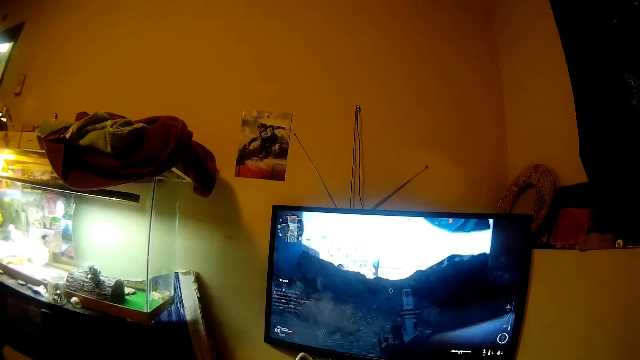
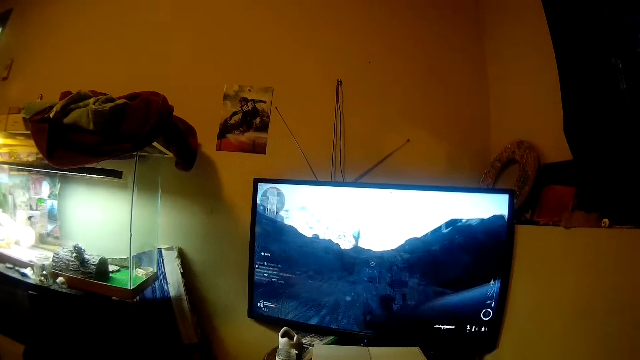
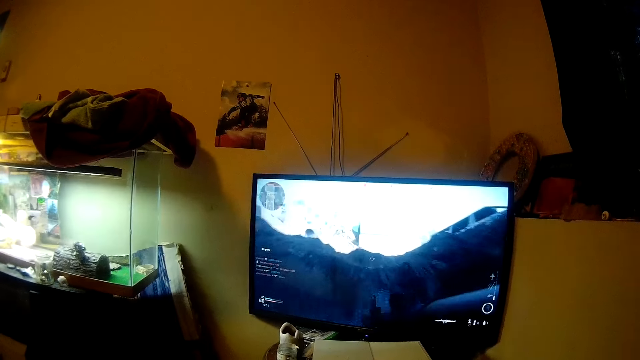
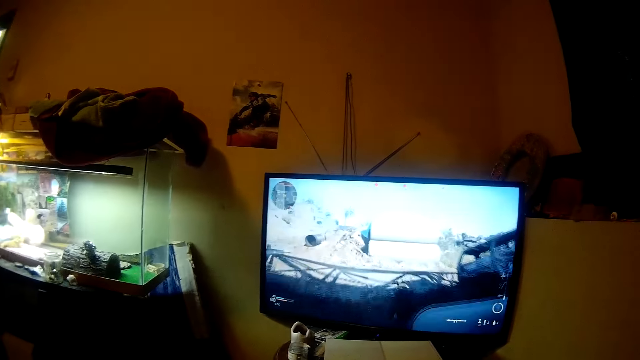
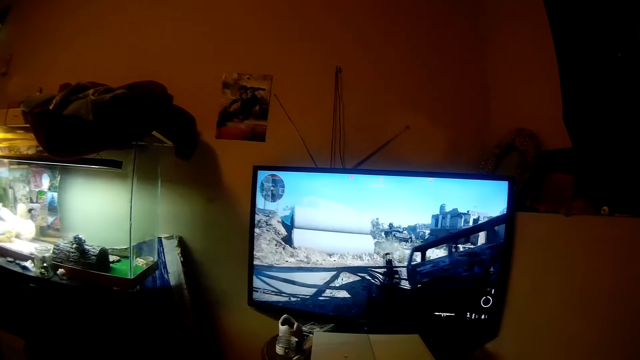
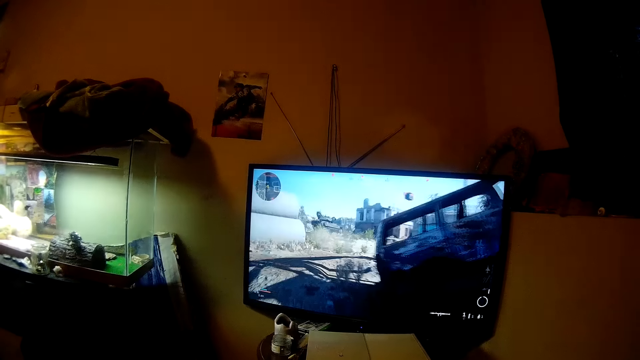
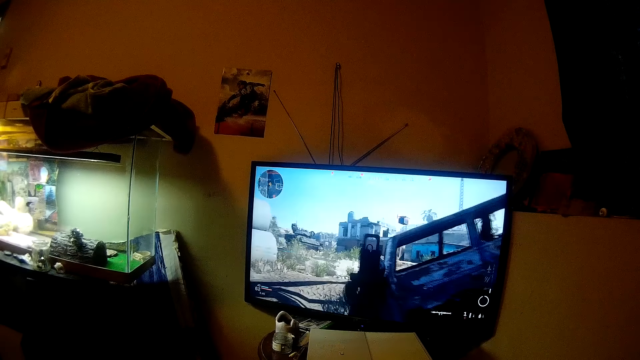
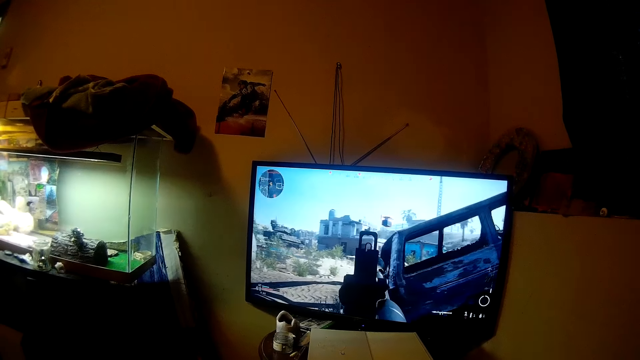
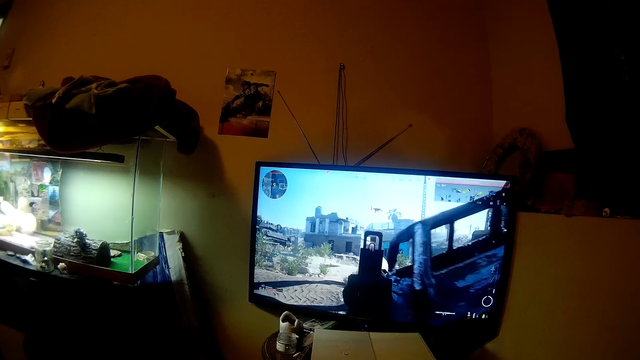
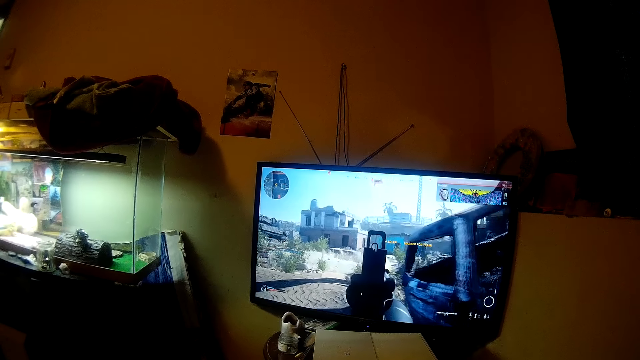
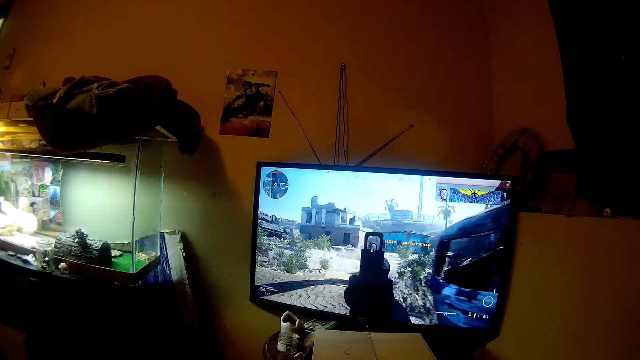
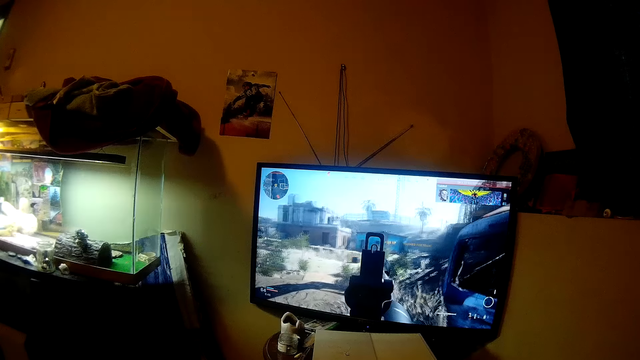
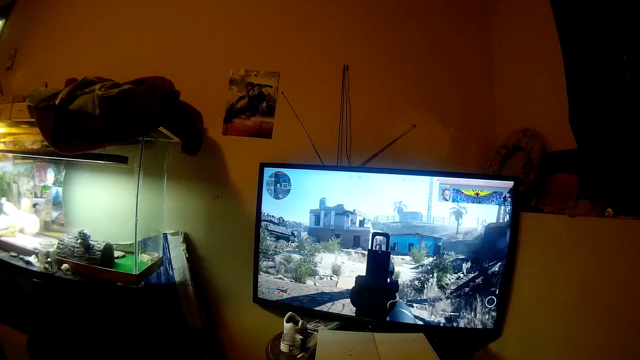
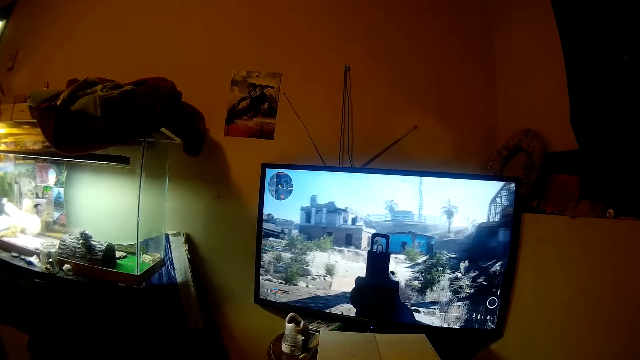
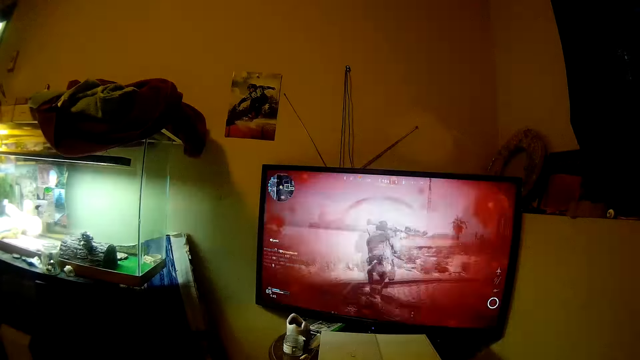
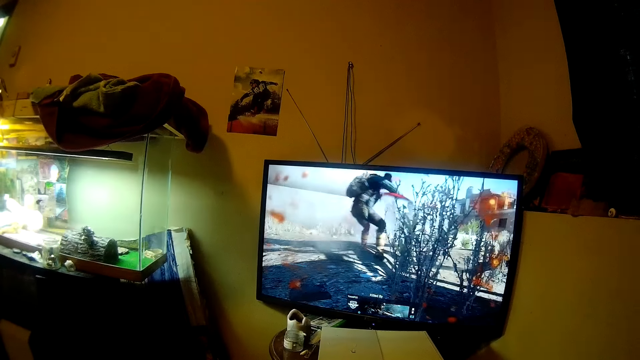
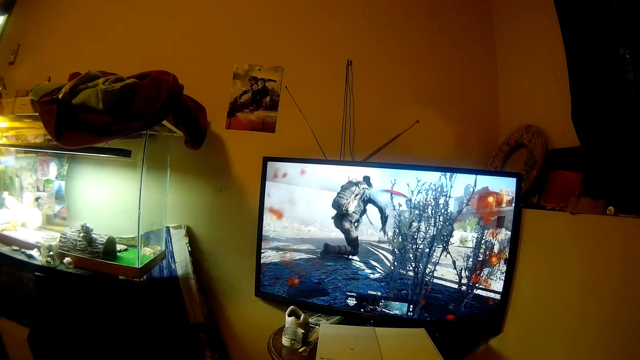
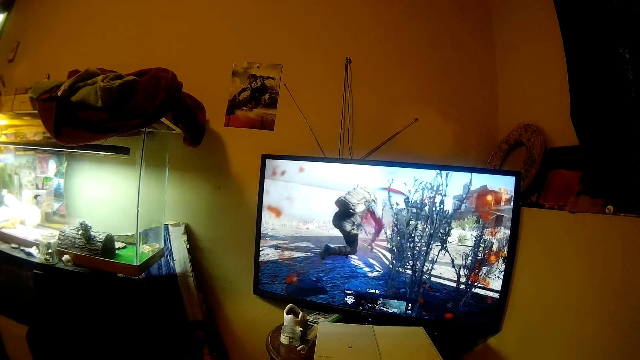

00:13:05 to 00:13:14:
The camera wearer plays the game.

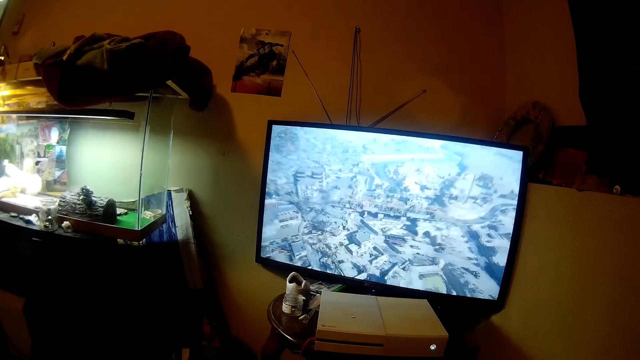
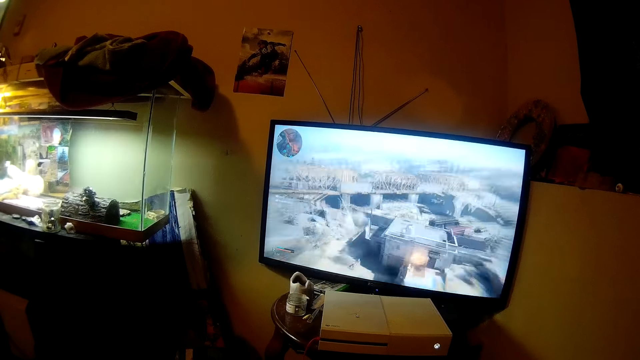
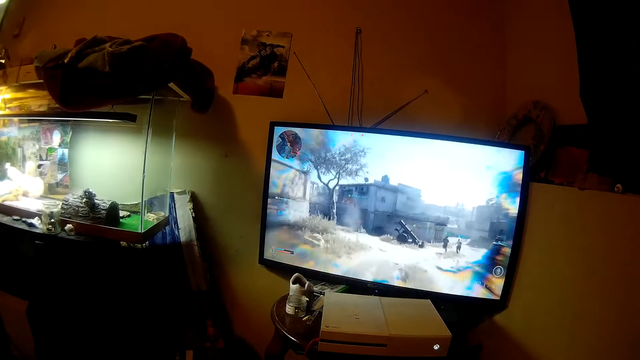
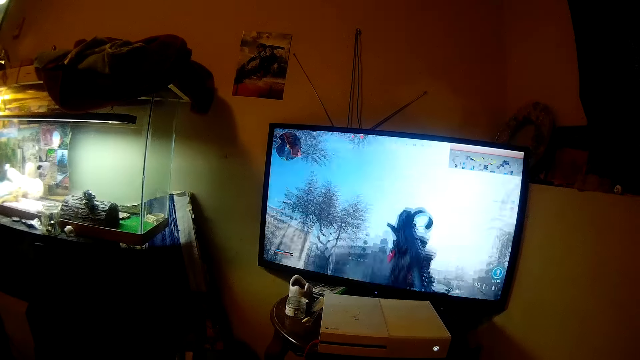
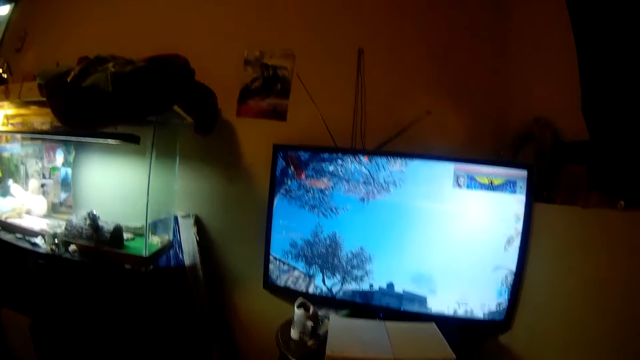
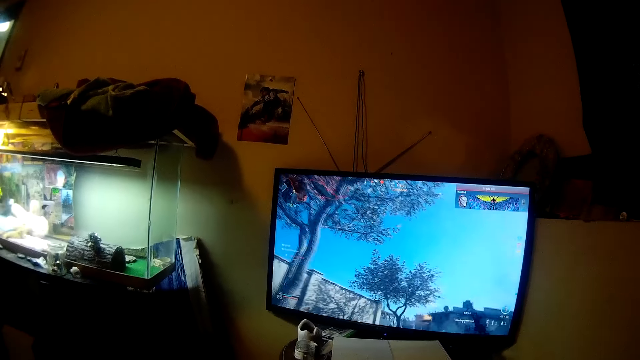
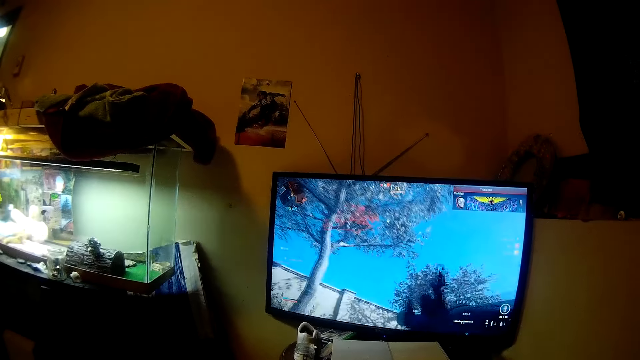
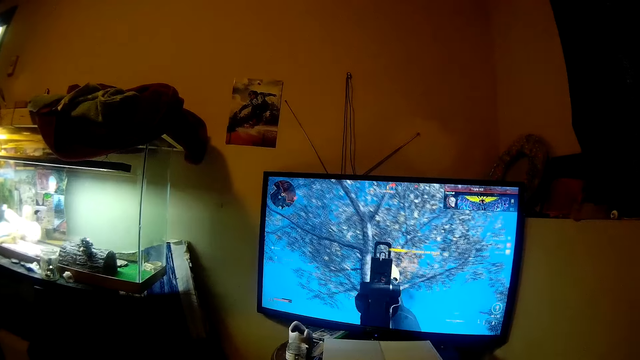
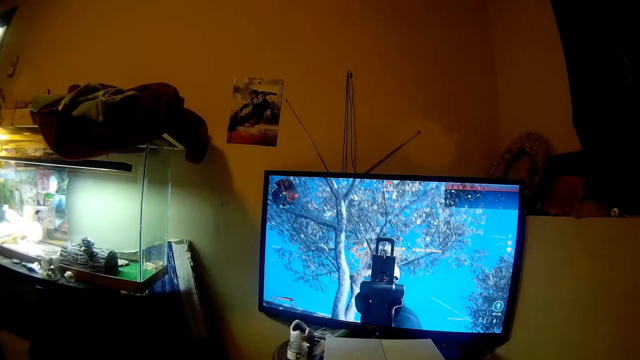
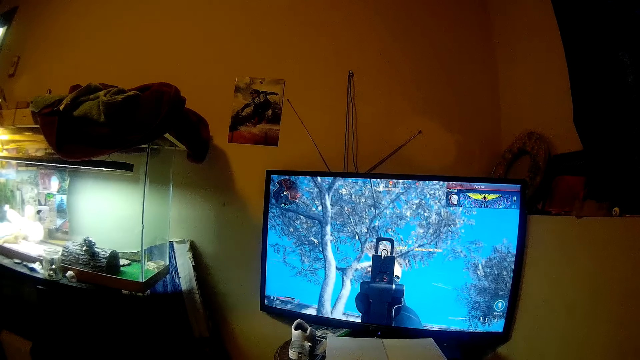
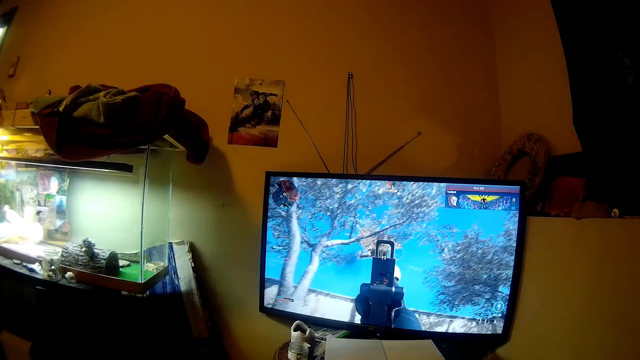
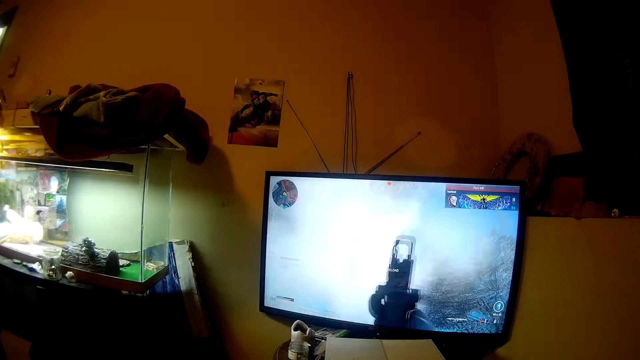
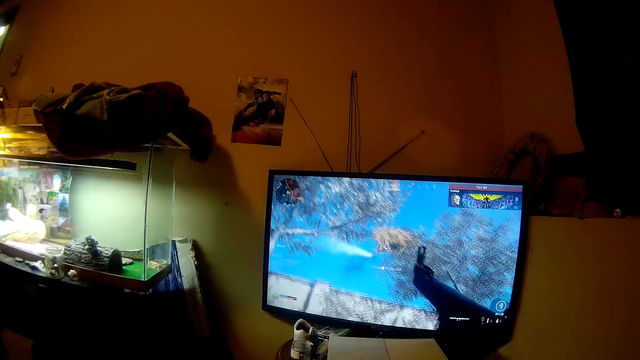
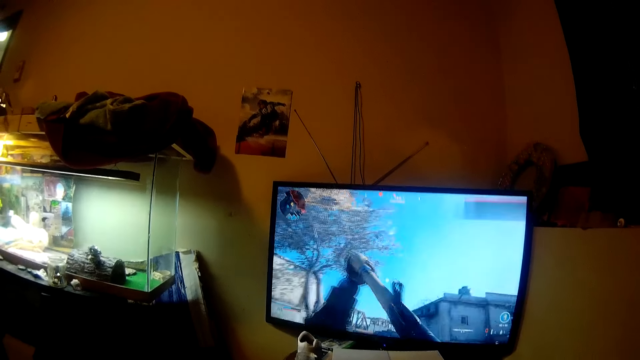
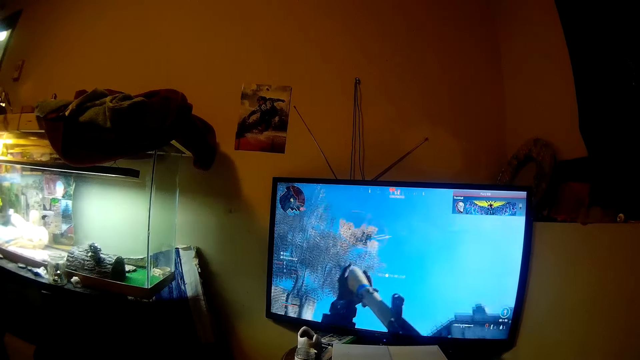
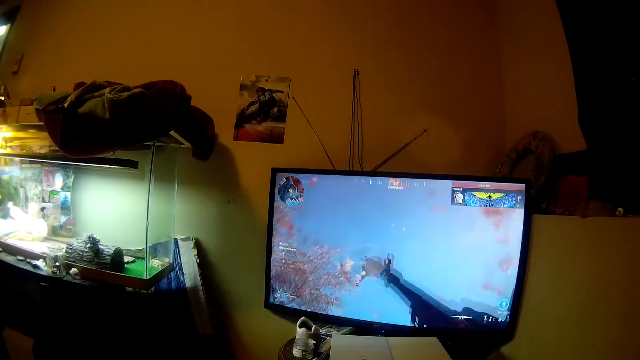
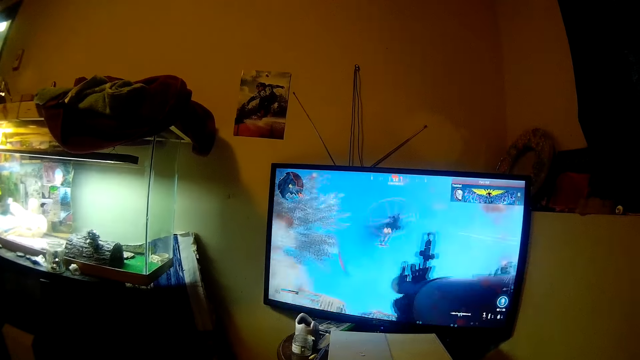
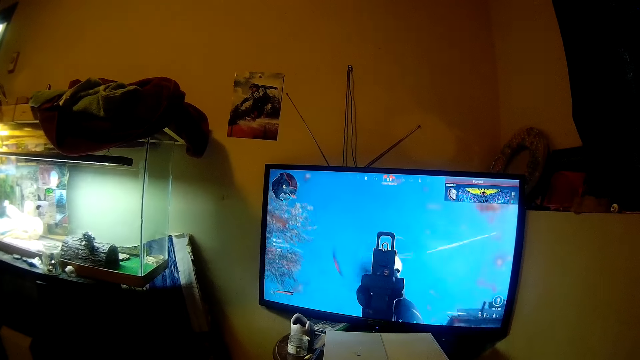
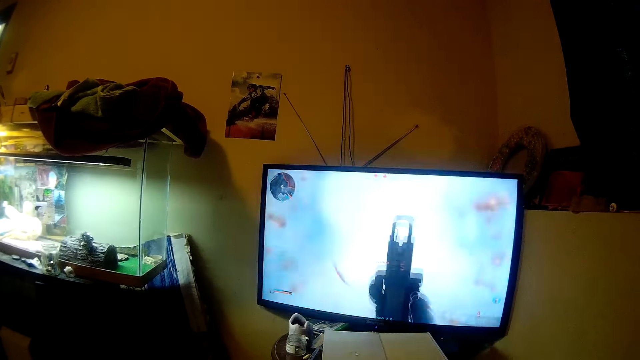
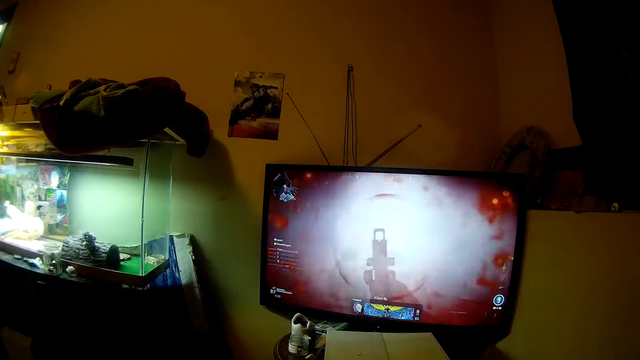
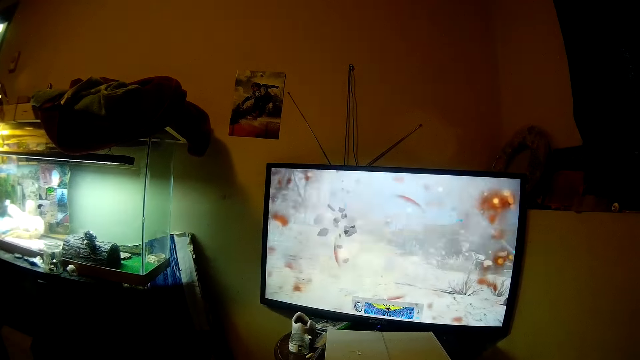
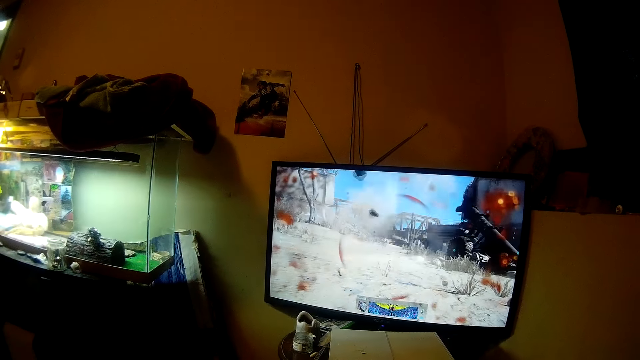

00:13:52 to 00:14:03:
The camera wearer plays the video game. They talk.
